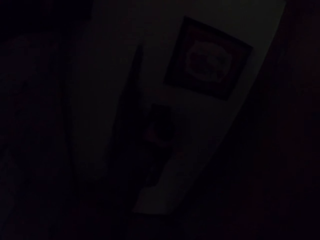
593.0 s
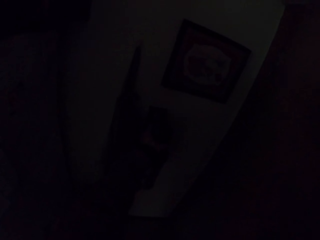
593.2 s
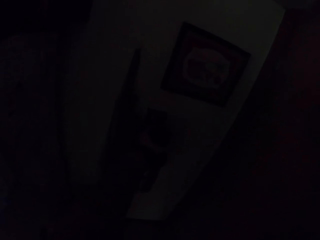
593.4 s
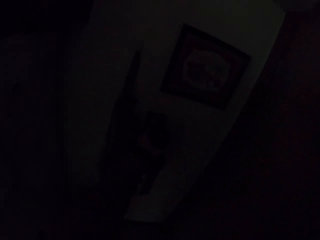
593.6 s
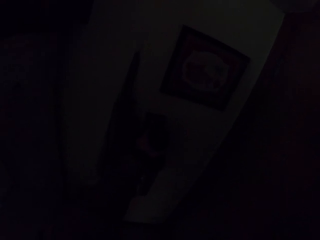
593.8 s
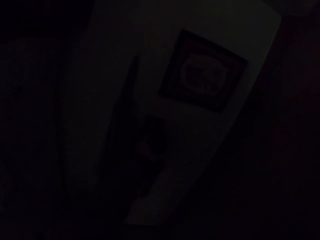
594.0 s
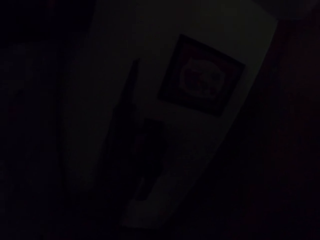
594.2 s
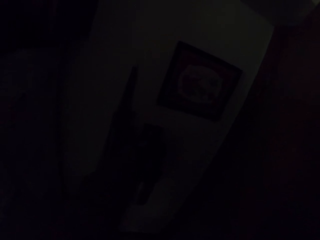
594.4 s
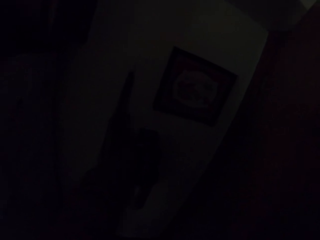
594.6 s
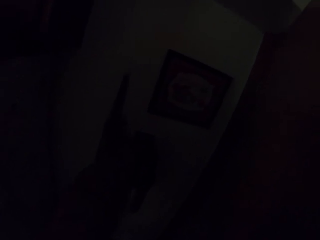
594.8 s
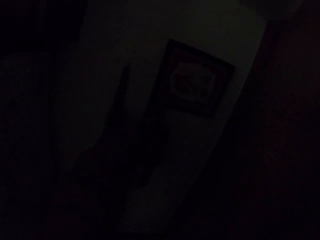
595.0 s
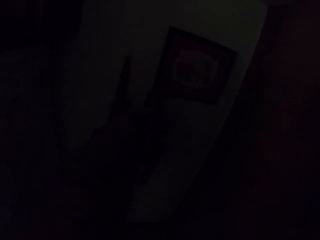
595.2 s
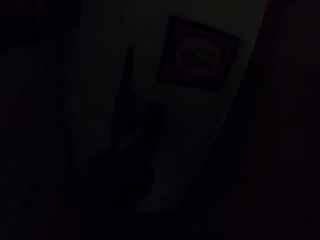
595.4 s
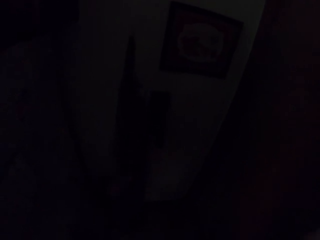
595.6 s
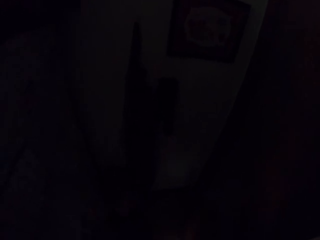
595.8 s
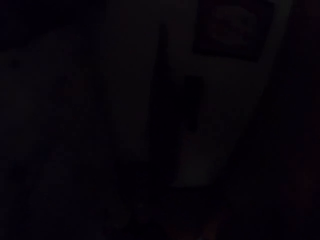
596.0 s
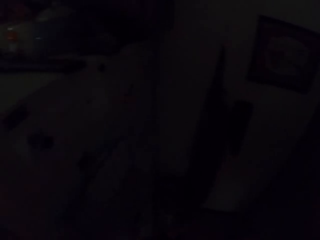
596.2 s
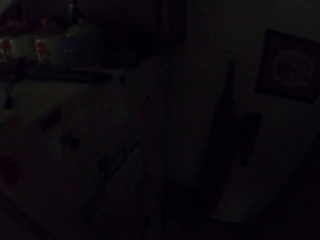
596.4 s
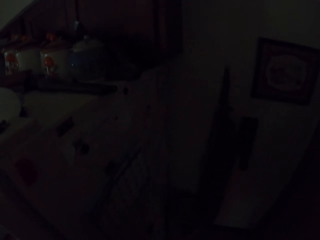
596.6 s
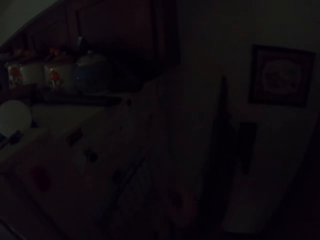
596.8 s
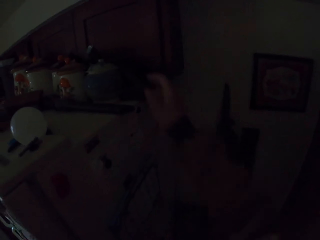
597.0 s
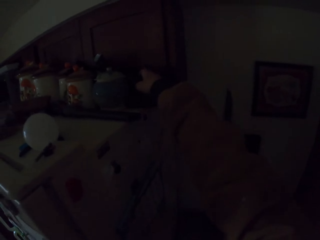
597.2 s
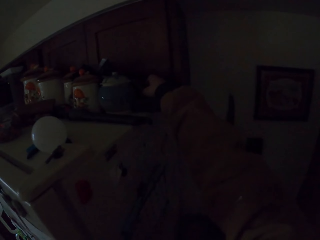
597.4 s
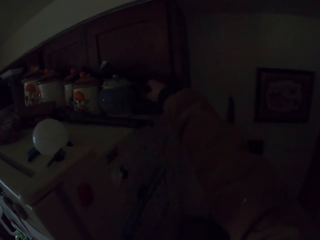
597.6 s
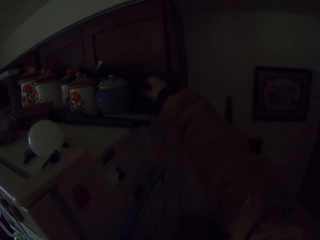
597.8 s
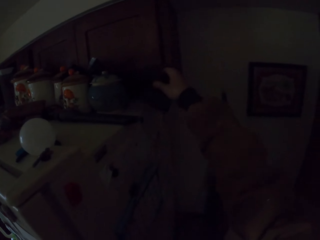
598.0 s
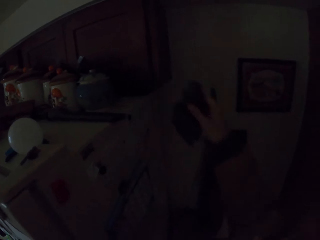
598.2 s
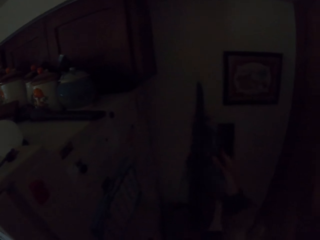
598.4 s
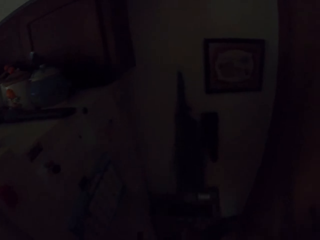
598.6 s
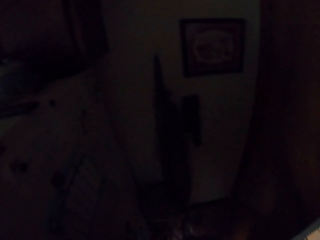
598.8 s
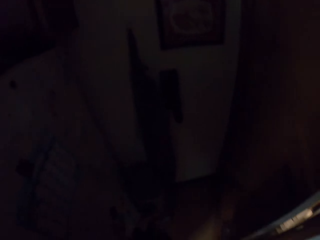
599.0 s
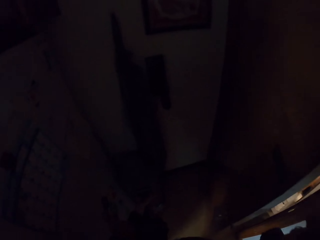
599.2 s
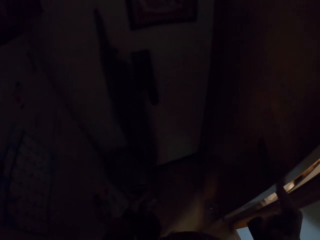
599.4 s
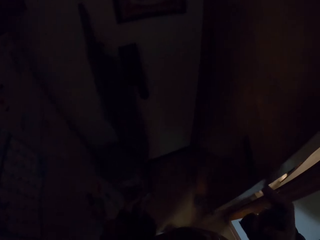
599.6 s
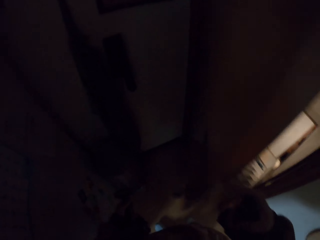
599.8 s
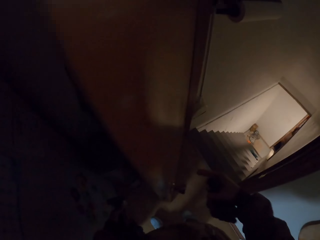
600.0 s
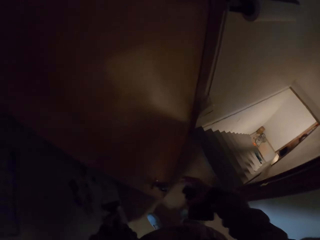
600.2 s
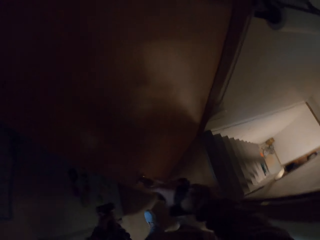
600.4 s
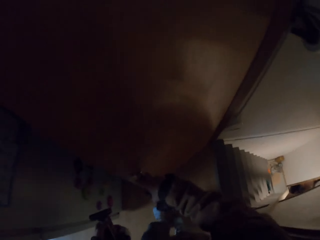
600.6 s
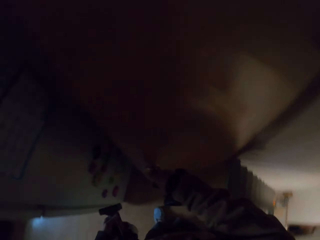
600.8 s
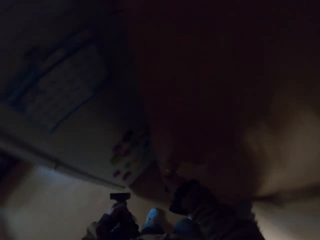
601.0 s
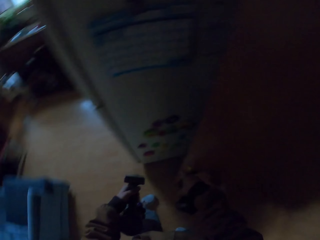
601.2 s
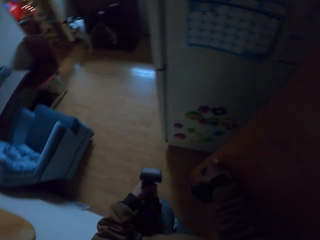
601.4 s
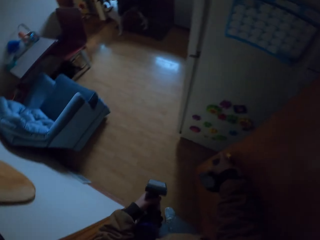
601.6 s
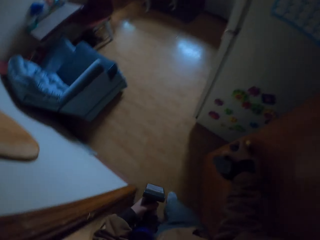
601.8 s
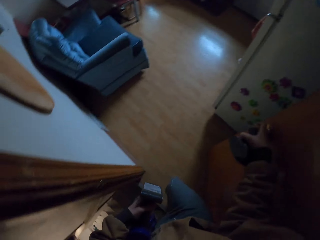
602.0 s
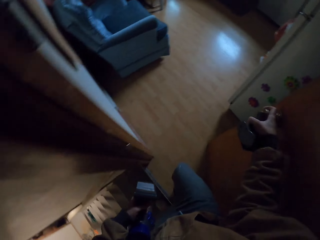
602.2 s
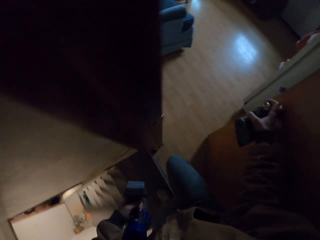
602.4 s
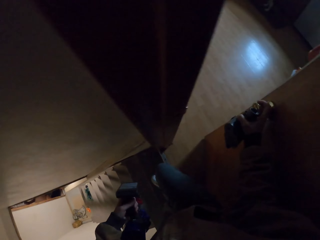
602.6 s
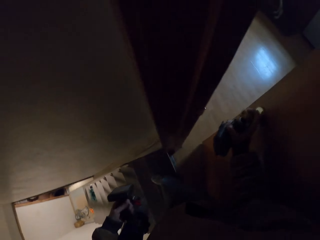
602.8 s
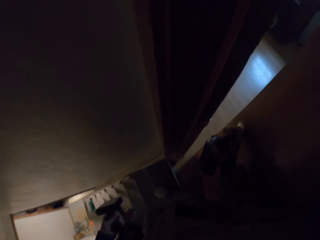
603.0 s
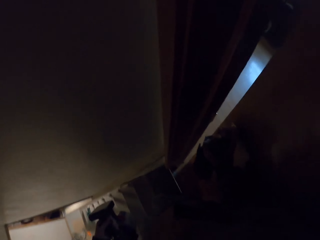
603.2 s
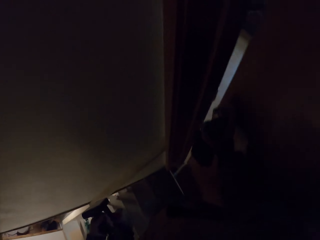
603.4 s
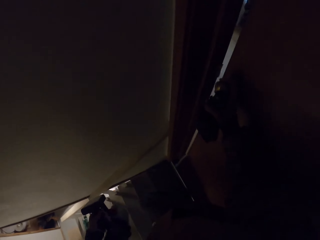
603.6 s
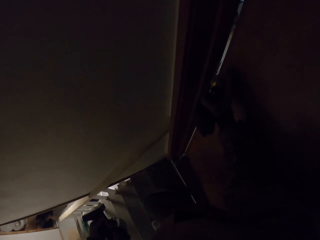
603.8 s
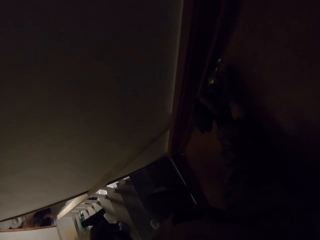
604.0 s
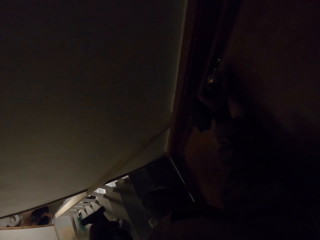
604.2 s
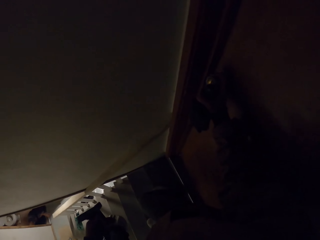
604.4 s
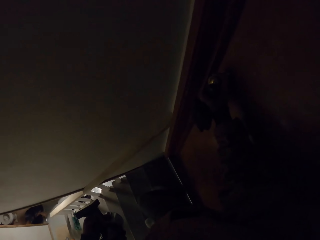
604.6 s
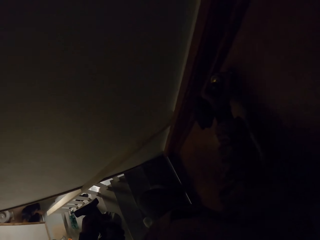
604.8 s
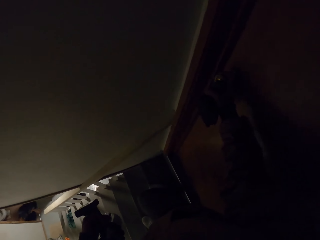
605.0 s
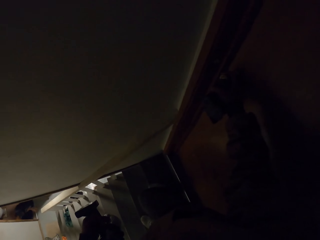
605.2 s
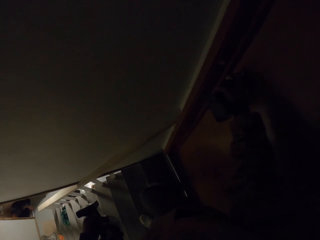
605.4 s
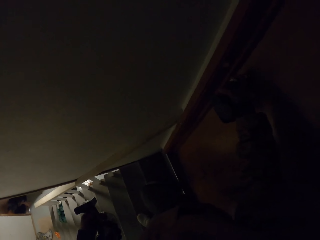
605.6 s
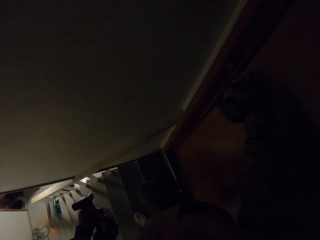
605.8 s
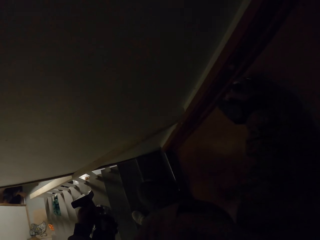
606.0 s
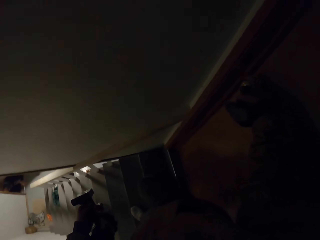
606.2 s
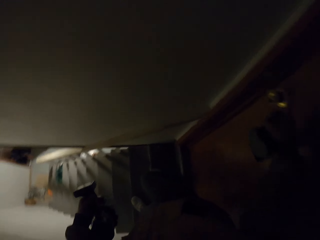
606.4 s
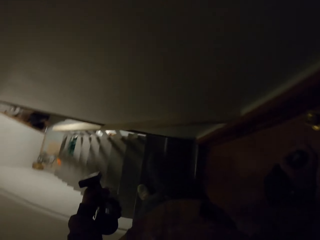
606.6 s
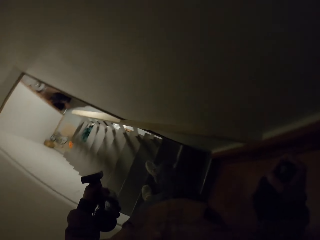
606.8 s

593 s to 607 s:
The camera wearer picks up something. They hold a door. They open the door. They close the door.

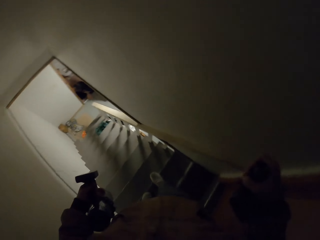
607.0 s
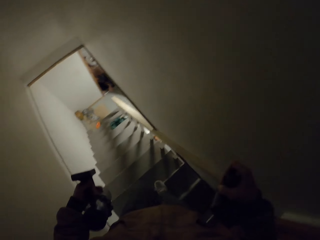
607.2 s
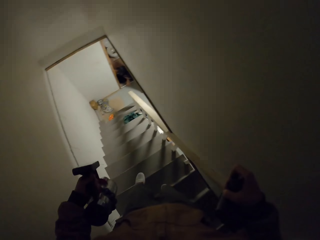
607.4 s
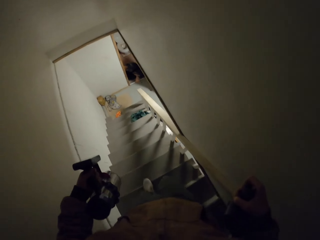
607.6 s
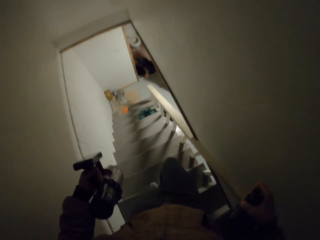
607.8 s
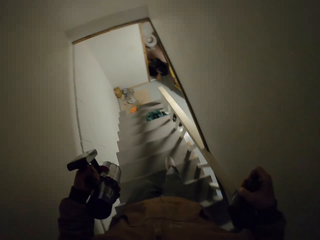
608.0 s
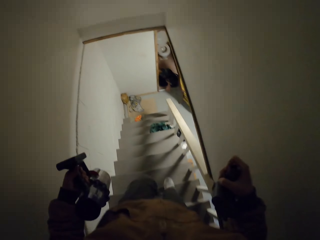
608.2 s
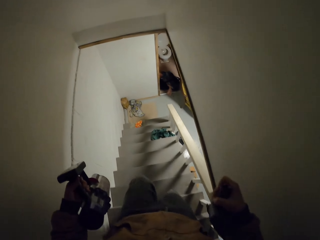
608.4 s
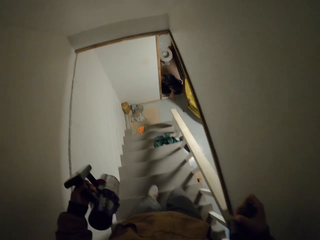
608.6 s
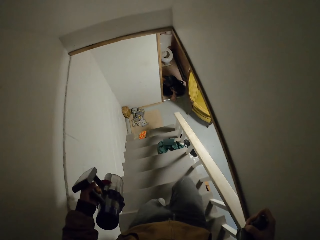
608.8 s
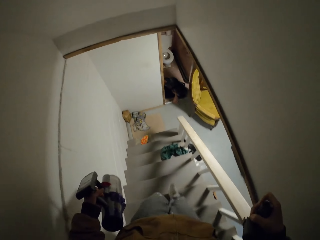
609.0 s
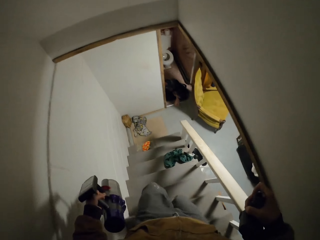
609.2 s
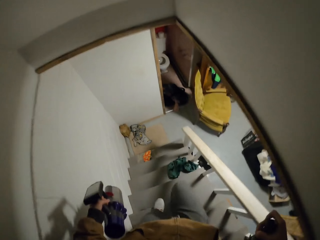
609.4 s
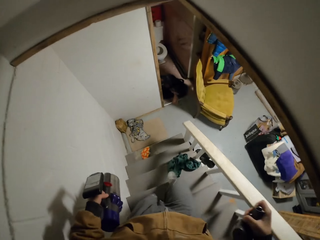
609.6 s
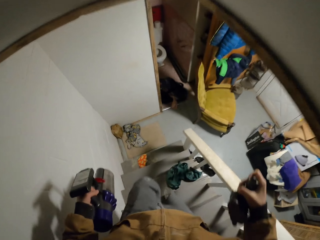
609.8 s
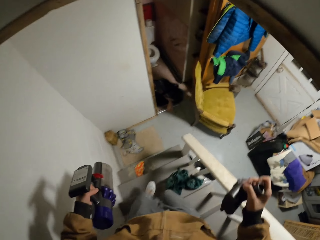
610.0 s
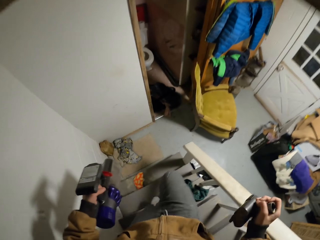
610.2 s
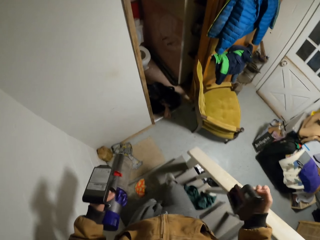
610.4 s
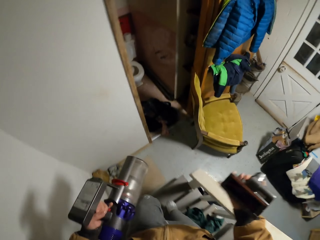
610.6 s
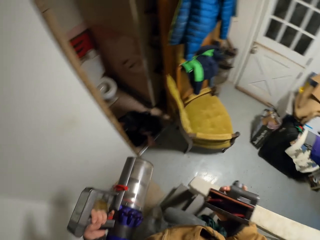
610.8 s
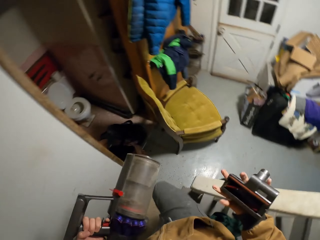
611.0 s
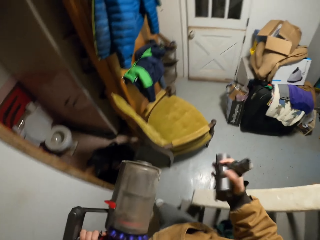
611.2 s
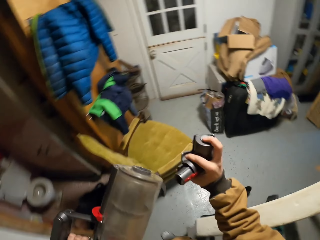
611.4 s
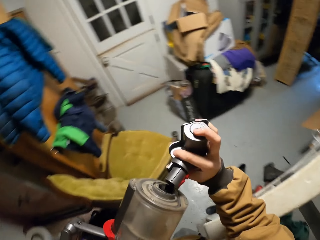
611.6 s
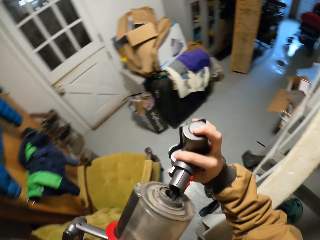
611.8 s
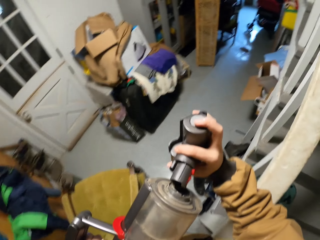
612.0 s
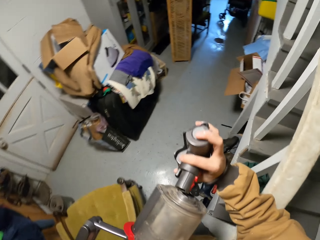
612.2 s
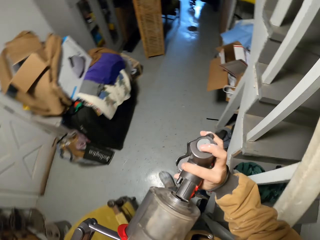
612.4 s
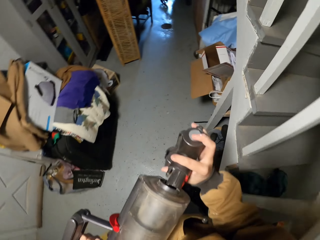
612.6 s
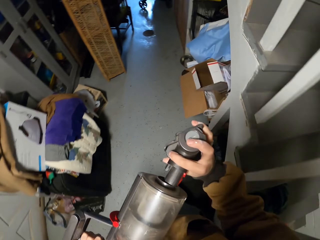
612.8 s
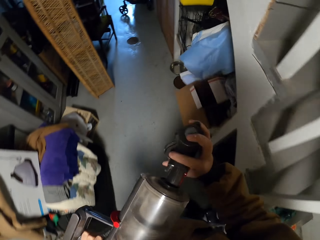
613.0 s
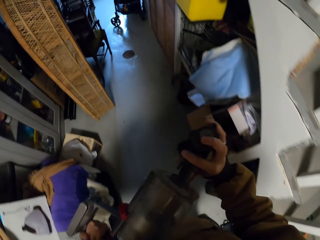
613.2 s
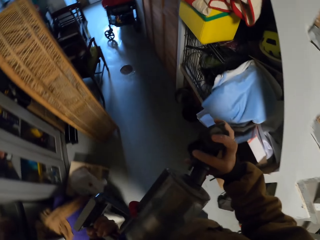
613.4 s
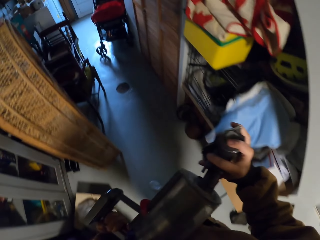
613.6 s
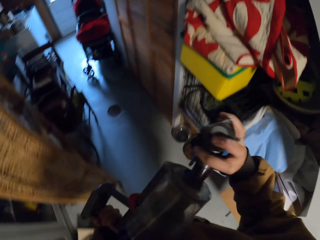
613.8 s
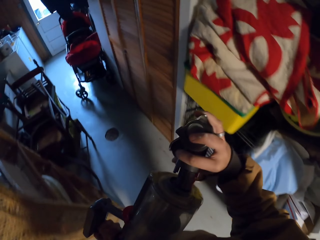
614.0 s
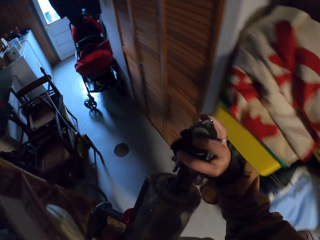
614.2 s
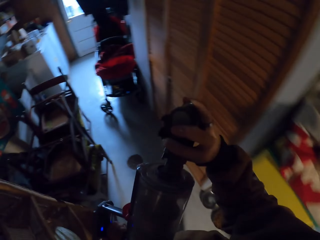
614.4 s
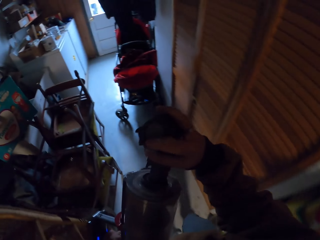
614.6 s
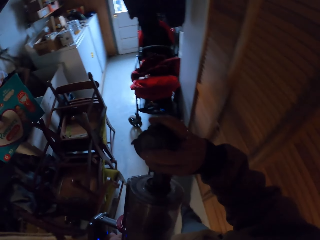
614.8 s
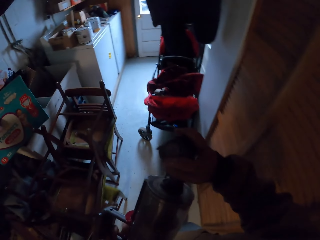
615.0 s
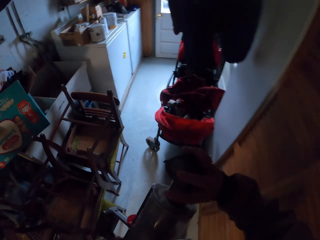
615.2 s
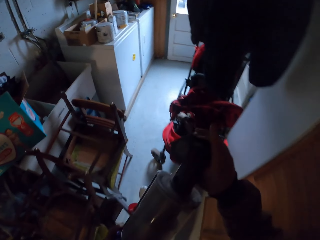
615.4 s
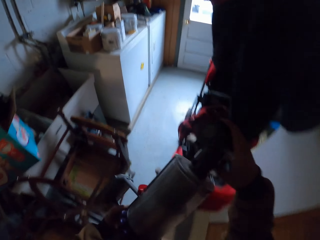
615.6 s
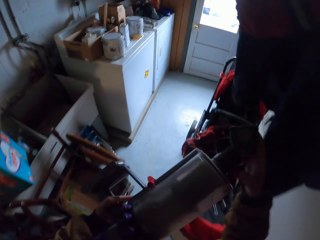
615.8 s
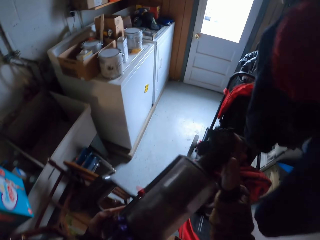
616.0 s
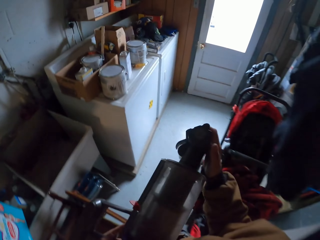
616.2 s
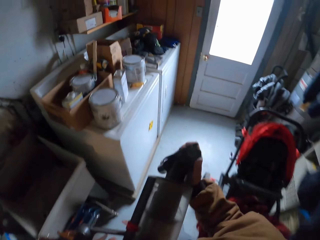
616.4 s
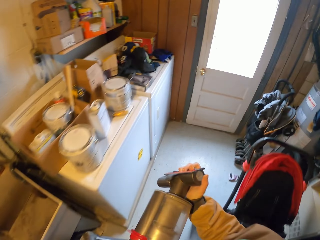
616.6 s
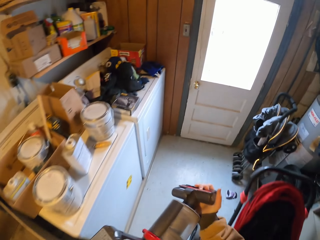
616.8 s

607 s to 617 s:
The camera wearer walks down the stairs. They join something. They walk around.
